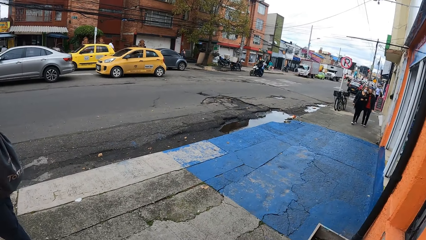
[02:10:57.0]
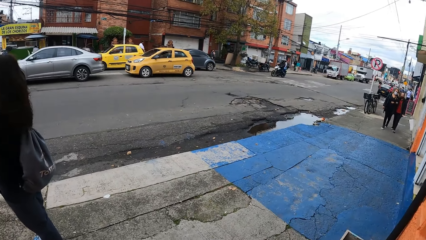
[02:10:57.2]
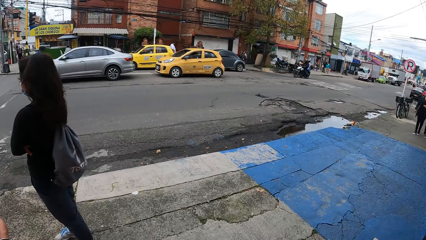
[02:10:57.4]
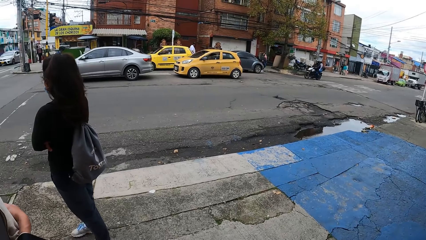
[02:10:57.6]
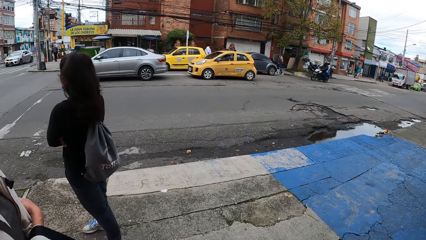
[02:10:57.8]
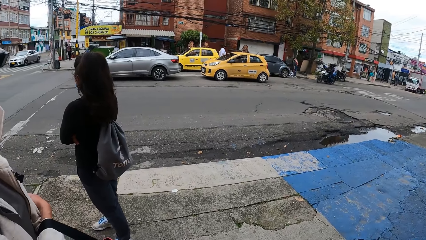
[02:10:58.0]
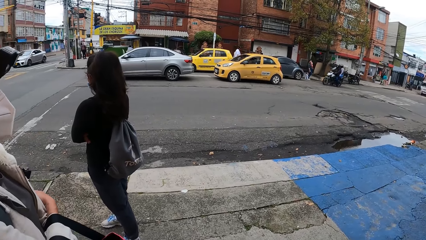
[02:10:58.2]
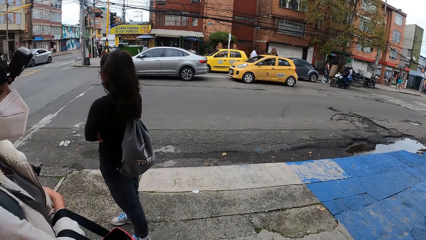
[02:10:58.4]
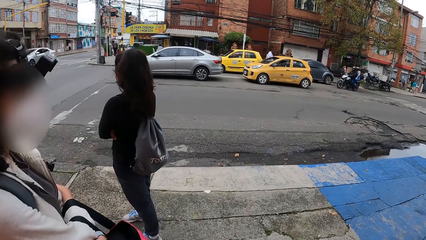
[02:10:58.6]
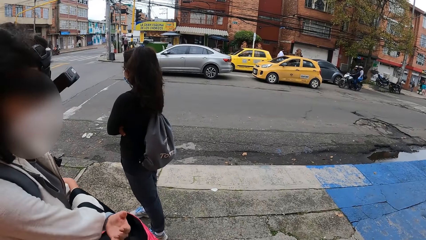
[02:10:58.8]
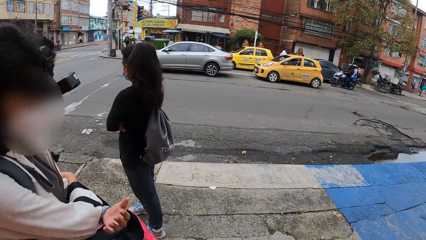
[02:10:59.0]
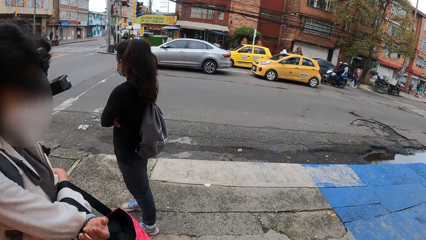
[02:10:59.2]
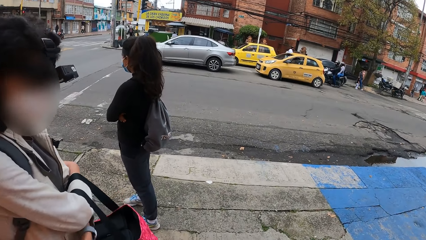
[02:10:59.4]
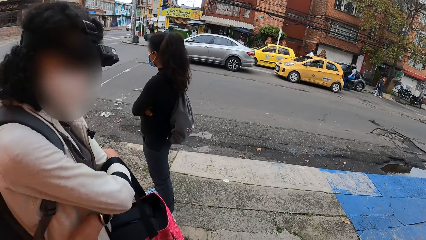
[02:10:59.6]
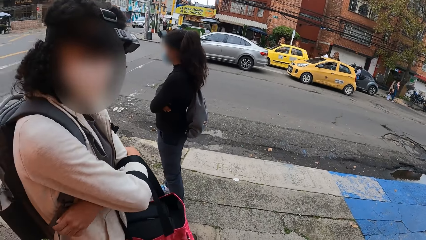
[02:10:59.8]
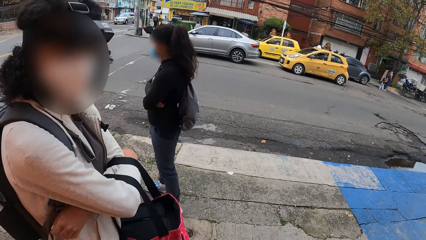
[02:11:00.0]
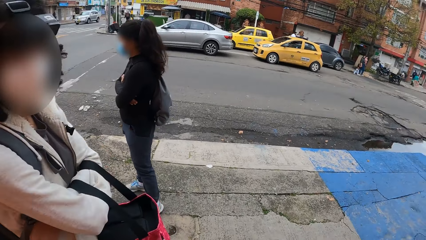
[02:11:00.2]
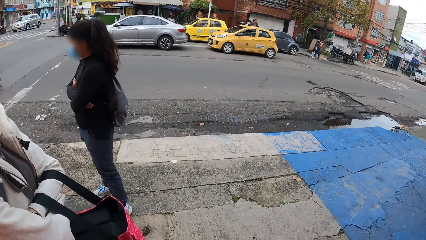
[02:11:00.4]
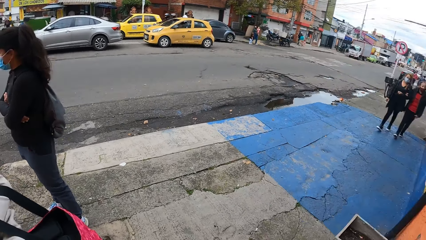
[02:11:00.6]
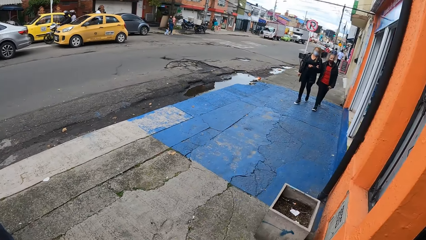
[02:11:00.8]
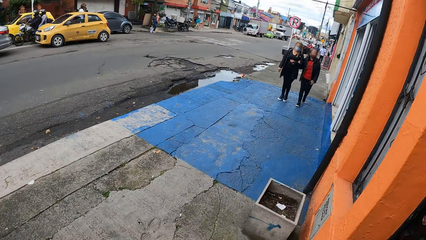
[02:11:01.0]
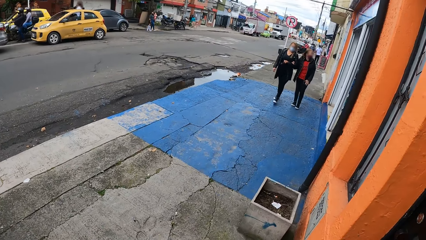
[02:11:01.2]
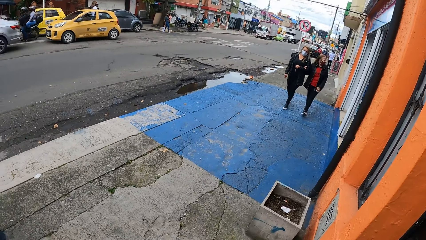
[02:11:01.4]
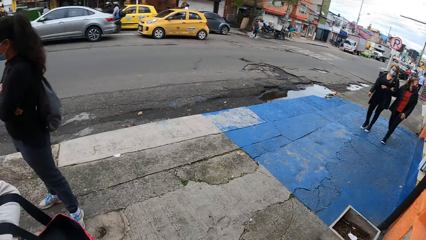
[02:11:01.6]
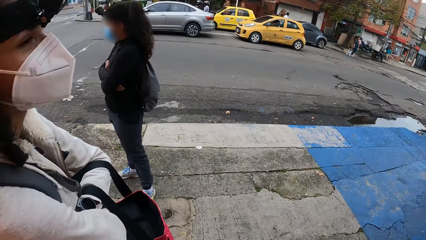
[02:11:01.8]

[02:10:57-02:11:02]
The camera wearer looks around.

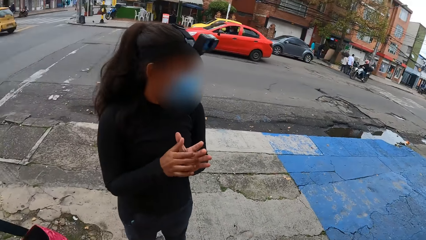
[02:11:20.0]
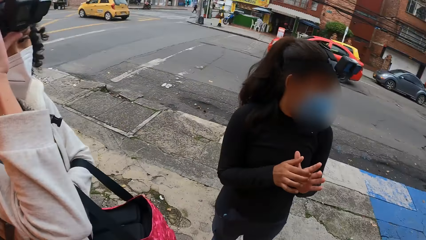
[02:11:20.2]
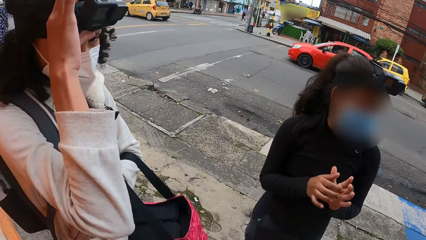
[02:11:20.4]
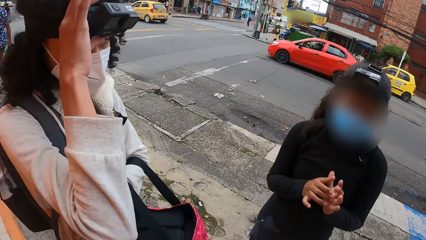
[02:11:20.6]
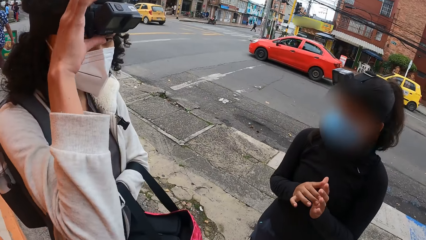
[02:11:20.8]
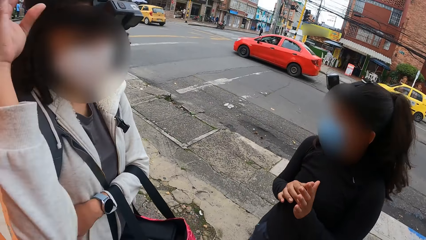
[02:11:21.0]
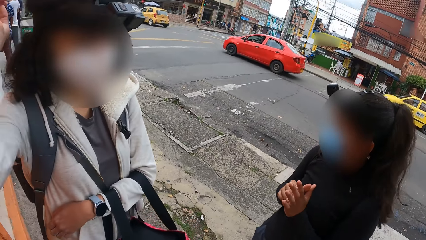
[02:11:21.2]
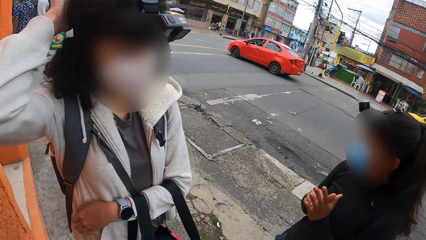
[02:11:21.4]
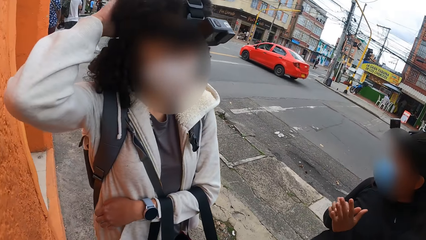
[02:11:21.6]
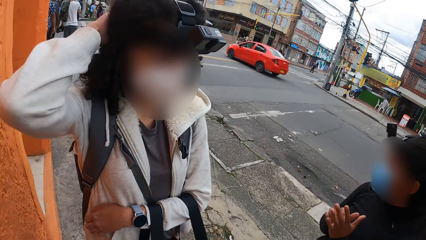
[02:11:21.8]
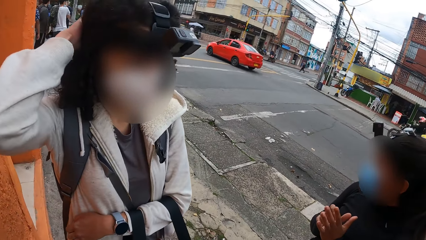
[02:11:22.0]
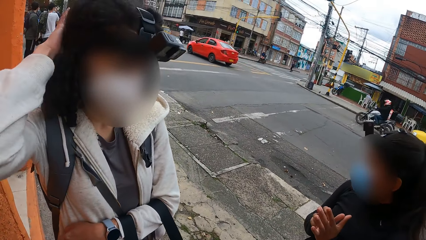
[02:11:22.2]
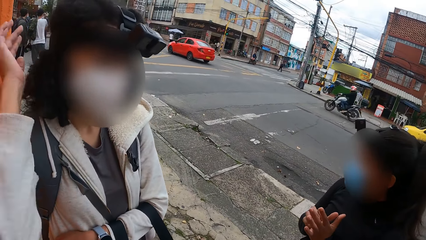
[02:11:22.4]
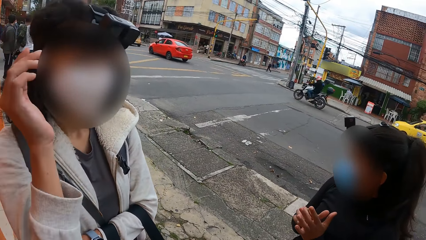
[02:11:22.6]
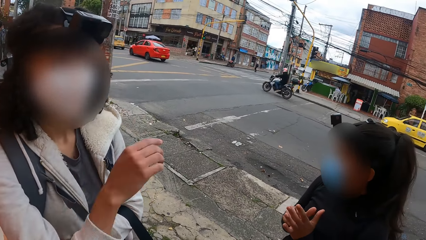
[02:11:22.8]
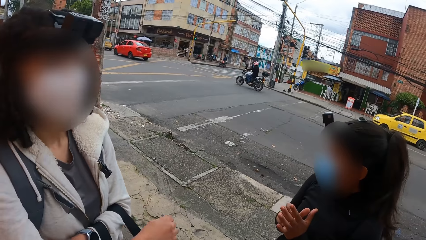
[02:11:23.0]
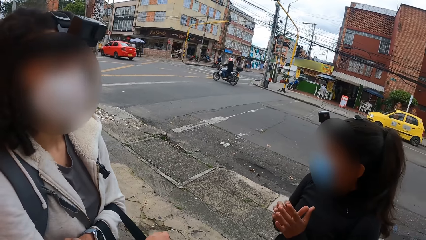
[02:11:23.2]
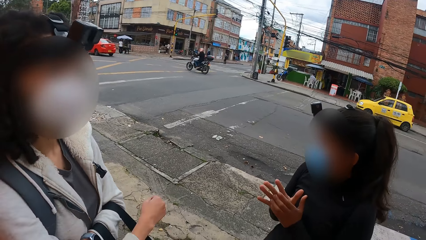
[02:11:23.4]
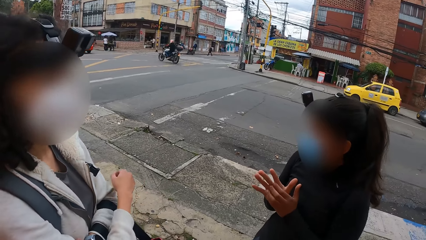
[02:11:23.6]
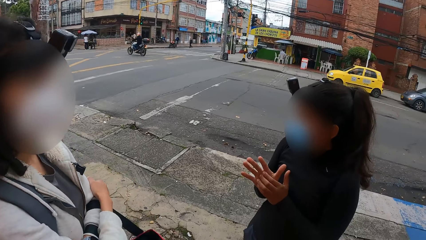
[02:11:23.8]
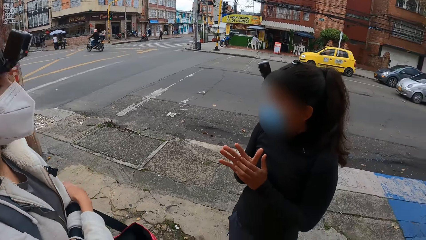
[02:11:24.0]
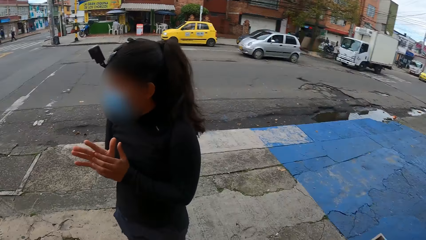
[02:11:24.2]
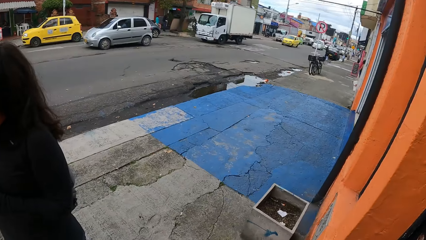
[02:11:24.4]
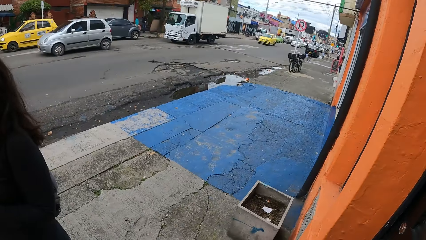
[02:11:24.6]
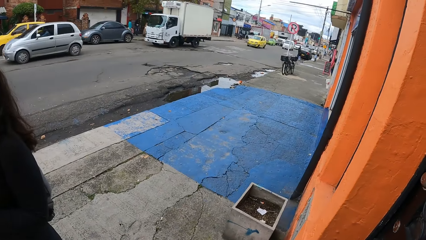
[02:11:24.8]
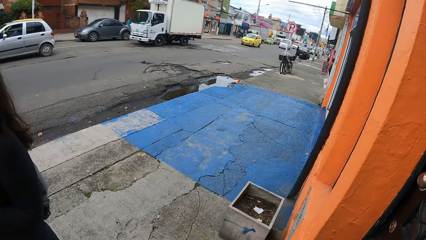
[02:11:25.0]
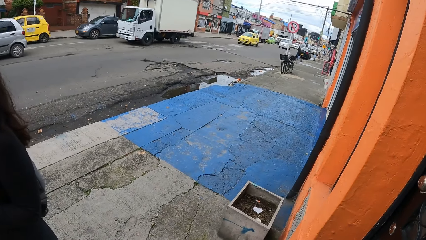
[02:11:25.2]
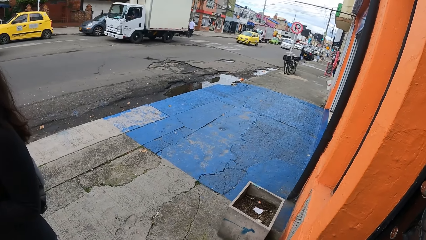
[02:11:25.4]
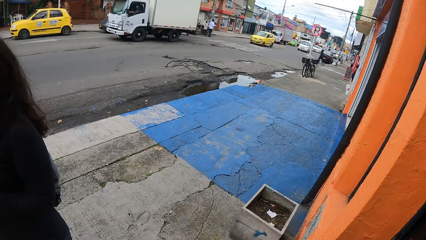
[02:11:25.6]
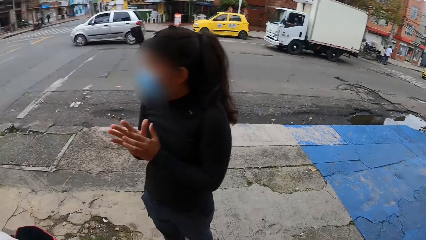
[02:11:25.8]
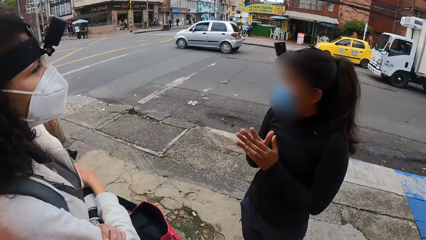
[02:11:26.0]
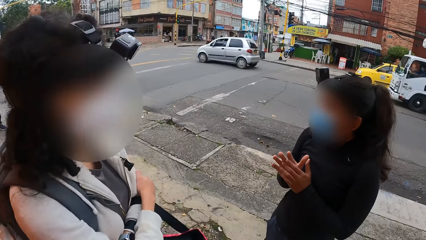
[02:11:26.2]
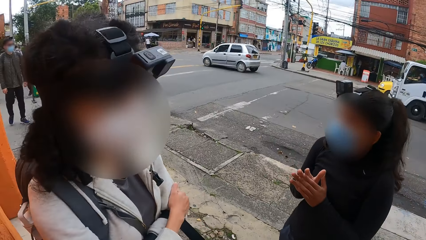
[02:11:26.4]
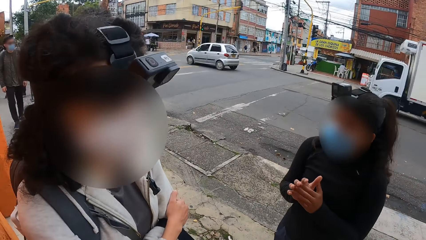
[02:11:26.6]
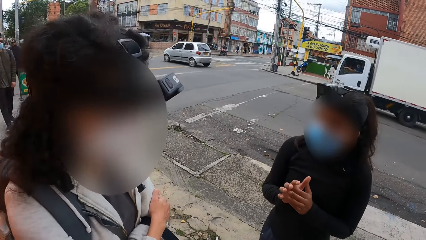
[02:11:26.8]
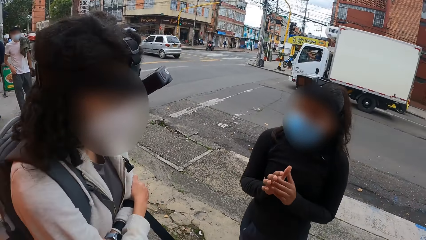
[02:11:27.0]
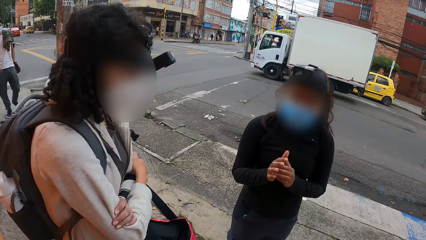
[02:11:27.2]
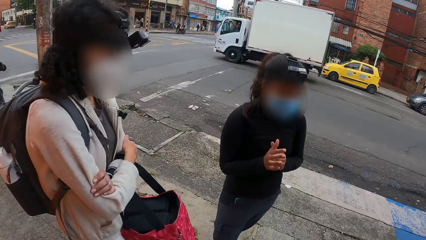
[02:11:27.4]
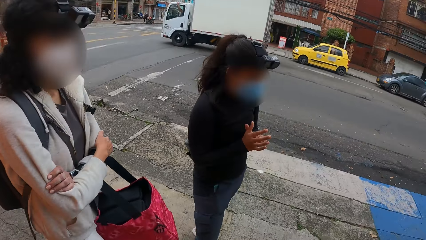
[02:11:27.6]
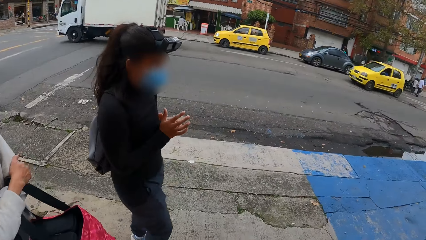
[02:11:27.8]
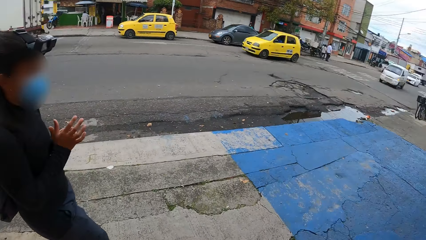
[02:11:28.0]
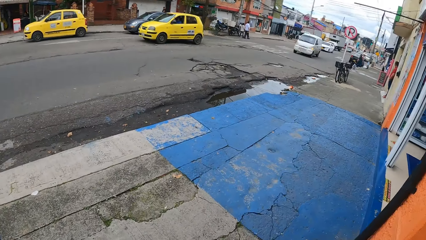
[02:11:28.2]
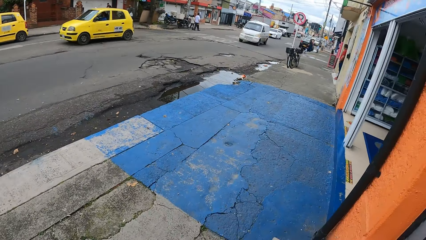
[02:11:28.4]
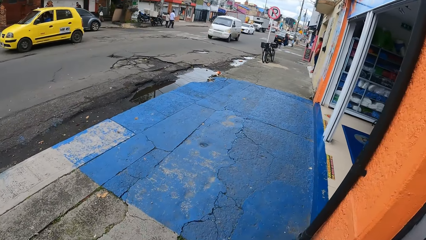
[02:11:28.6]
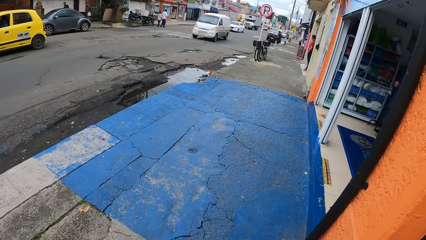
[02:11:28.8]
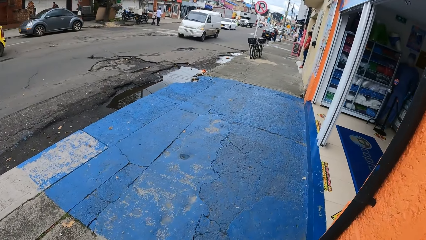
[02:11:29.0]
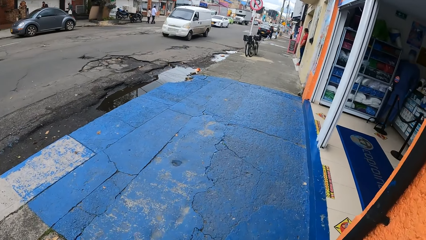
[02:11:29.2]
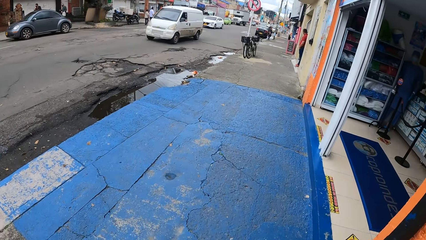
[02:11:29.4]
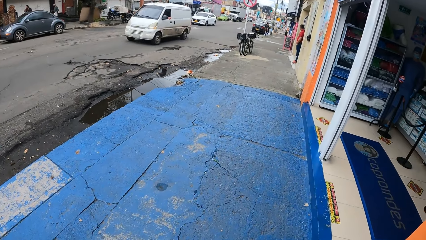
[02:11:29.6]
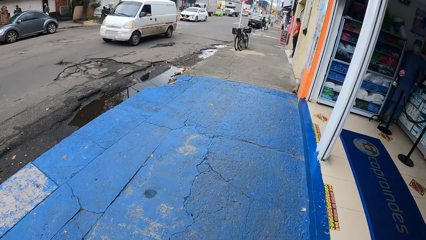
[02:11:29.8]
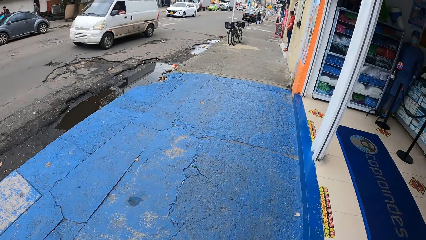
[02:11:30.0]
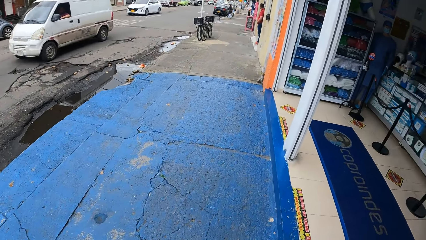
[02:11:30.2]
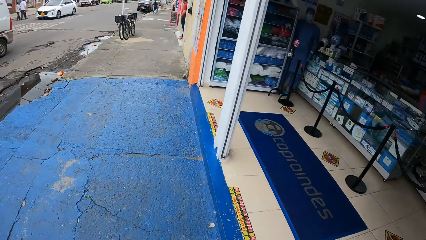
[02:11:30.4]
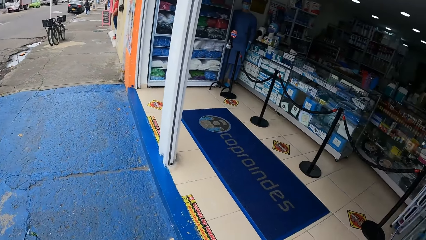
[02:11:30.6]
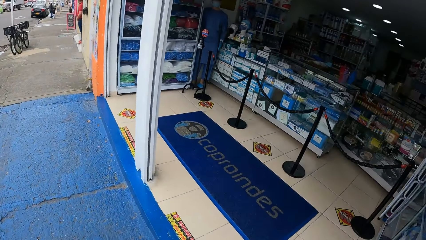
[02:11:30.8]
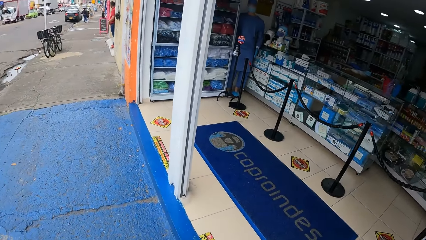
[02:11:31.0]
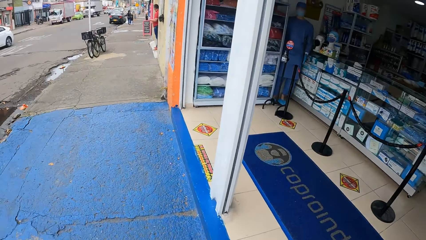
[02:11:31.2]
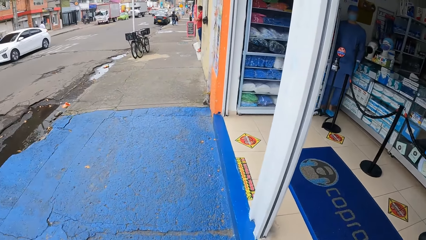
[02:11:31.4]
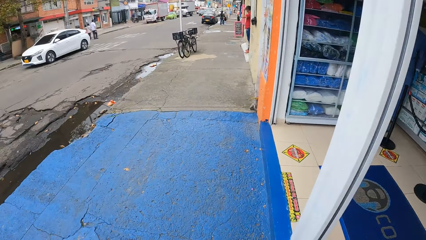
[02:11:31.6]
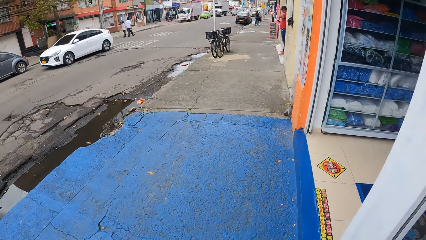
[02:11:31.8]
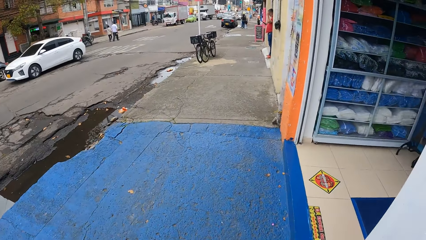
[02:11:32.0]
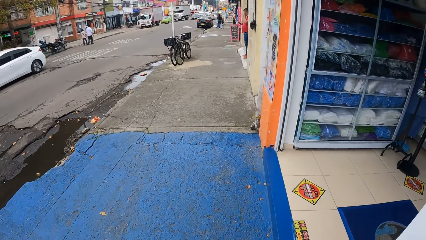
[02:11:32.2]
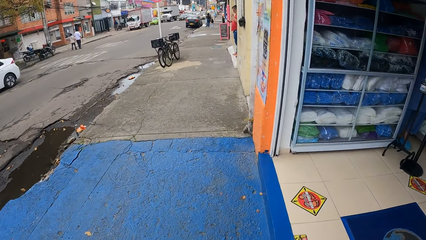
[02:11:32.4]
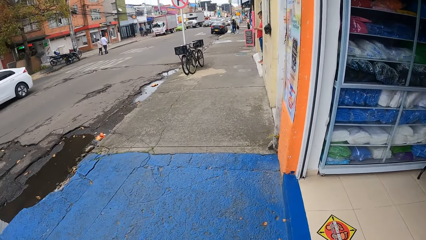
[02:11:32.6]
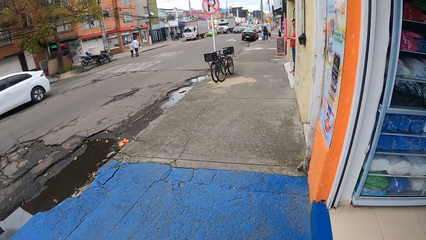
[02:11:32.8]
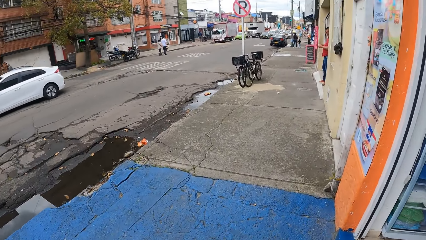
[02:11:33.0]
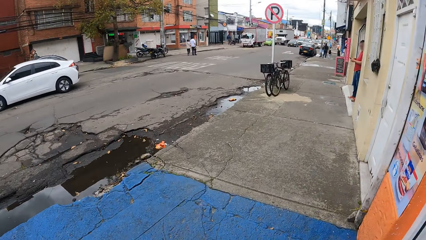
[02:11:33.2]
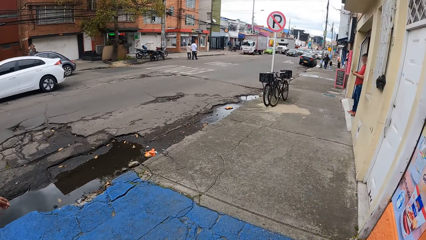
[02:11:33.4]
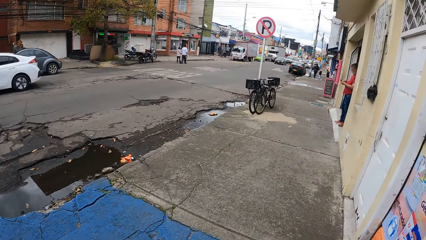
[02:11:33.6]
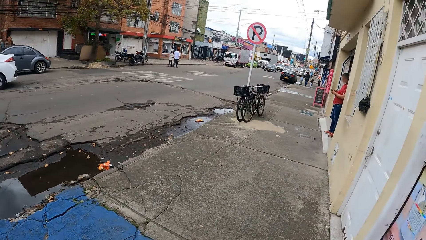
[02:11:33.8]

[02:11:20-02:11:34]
A person looks around. The camera wearer looks around. They walk past a woman and another woman on the sidewalk by the road.
